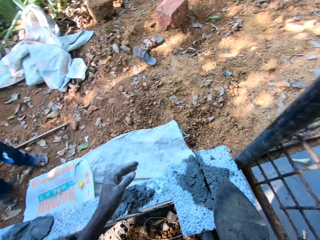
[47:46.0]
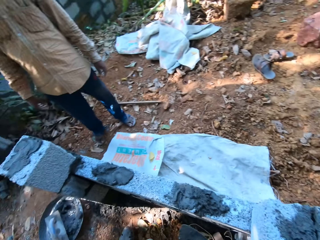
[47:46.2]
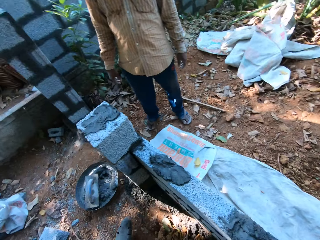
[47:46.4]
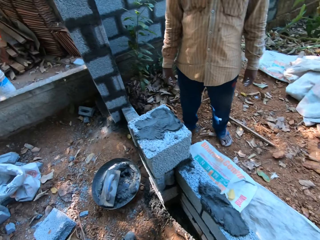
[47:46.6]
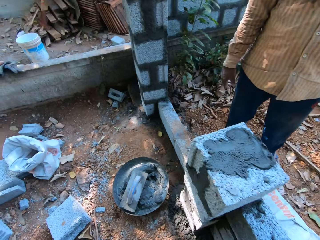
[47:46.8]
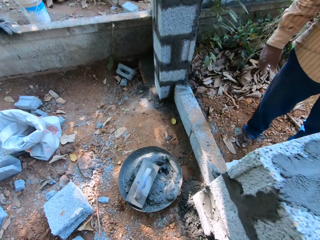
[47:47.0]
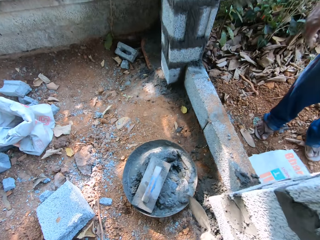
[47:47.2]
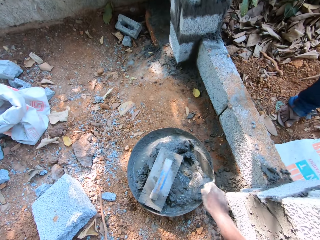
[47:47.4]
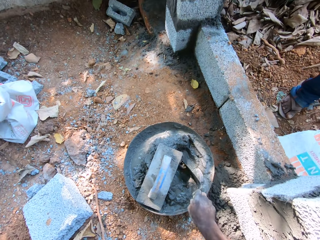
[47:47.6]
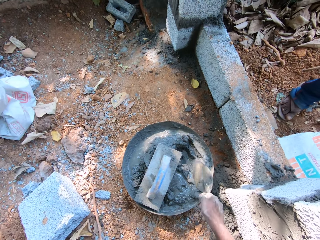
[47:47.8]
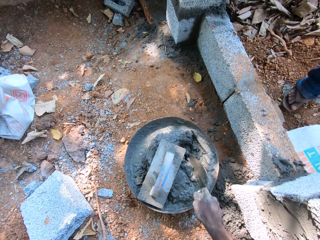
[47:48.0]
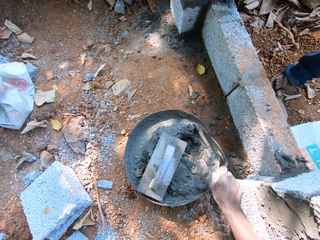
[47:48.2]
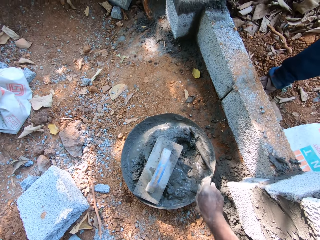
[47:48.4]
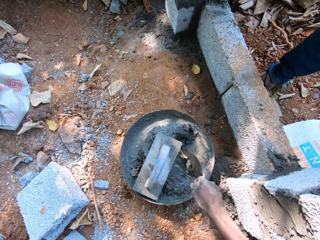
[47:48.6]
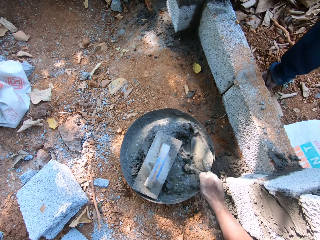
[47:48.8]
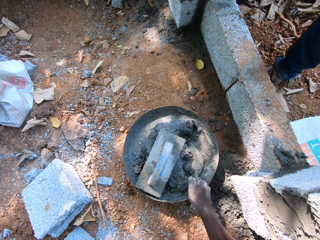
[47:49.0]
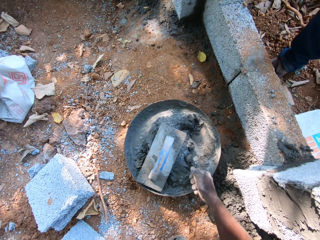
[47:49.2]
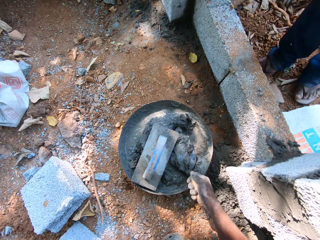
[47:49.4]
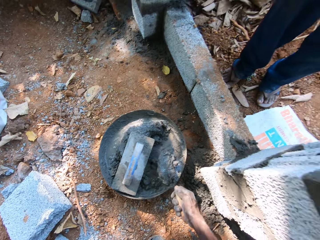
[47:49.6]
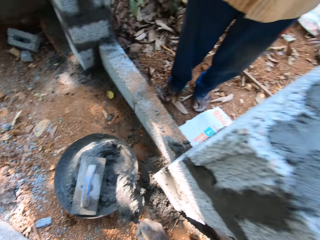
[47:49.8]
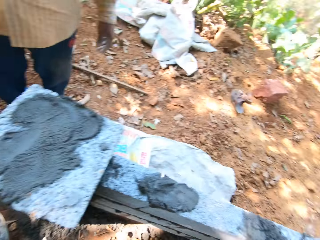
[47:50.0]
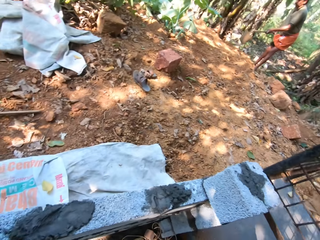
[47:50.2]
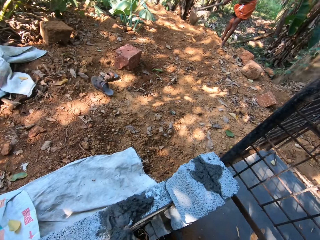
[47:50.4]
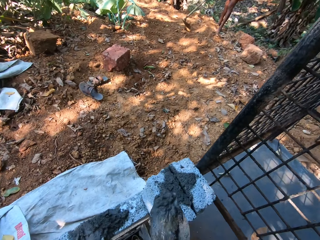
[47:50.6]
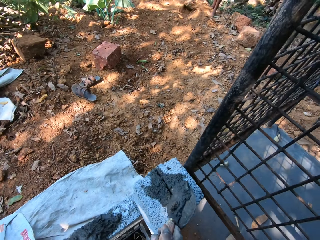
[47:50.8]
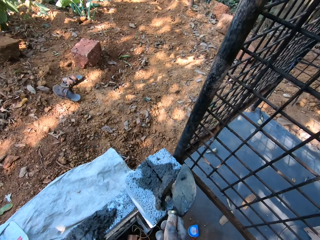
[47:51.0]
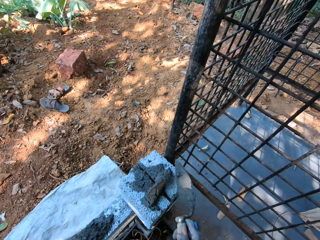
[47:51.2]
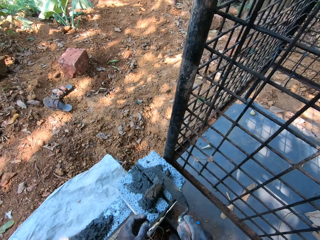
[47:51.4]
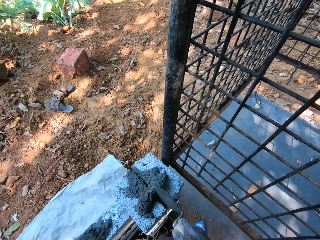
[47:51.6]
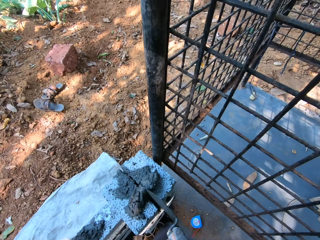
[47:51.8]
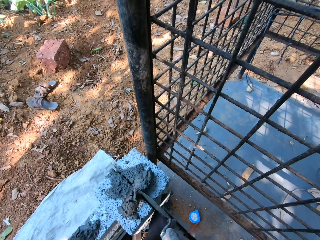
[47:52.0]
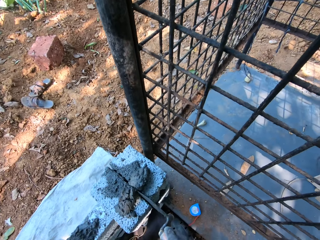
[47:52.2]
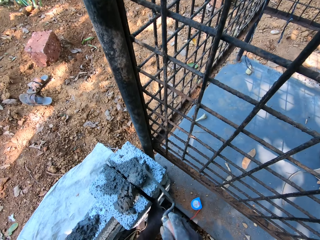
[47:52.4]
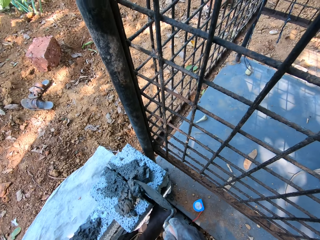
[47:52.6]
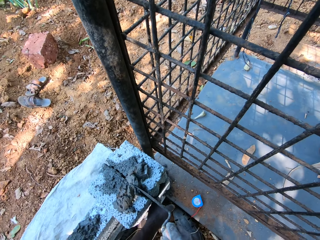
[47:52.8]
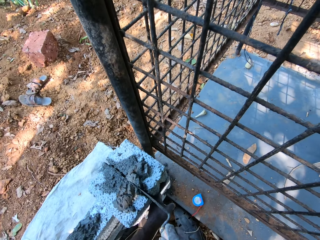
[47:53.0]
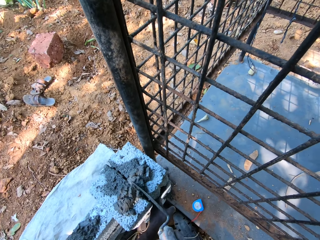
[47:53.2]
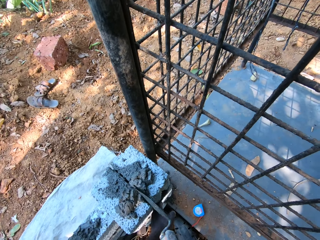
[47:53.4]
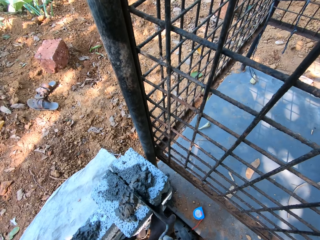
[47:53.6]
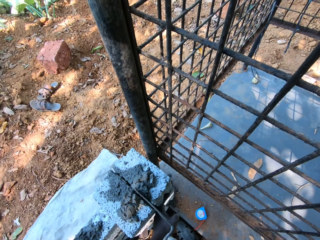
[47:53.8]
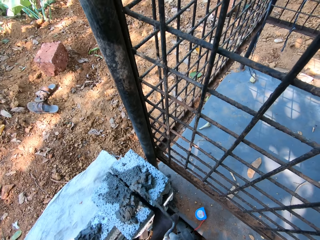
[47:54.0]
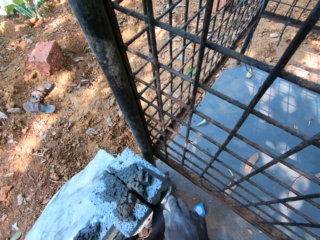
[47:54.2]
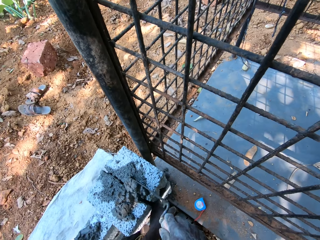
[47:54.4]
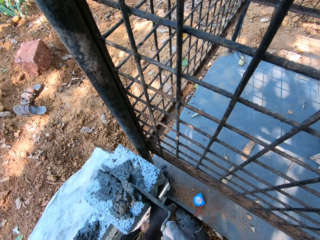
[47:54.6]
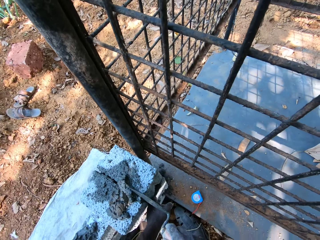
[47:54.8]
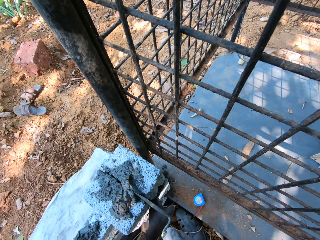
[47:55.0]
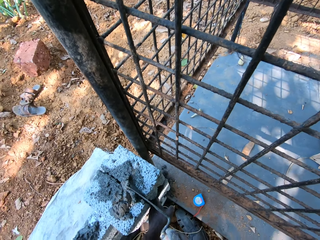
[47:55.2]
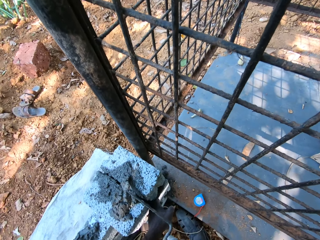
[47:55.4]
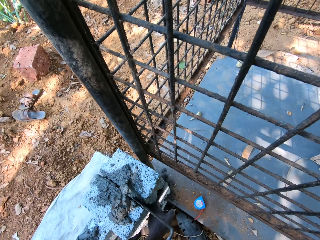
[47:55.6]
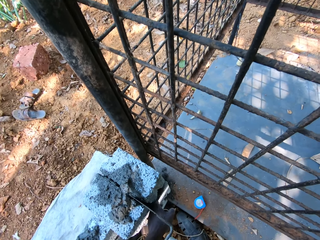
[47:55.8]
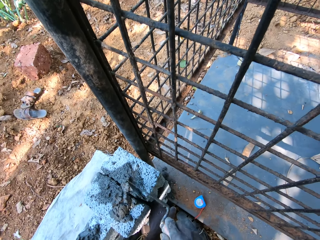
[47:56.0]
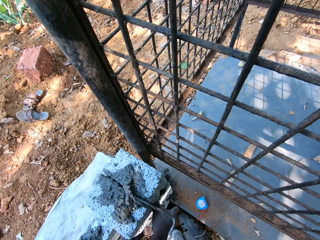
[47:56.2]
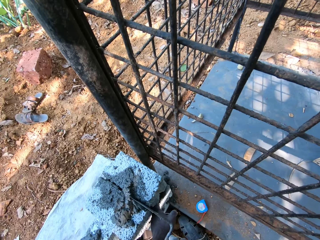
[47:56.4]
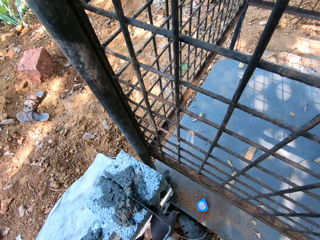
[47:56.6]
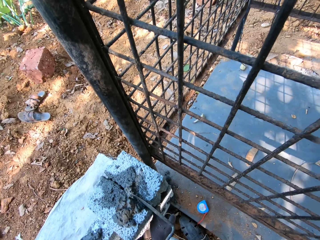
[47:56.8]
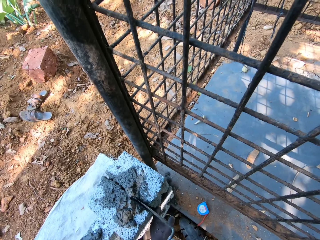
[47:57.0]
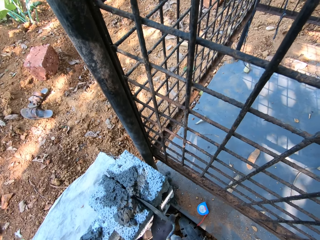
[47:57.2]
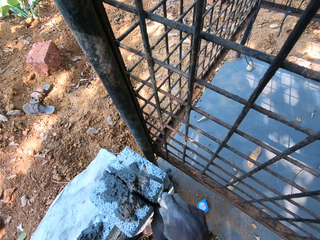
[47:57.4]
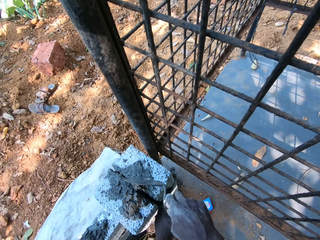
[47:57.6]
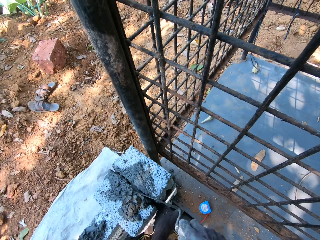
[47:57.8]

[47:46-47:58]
The camera wearer walks. He mixes the concrete on the tray on the ground with the hand trowel in his right hand. He packs the concrete from the tray on the ground with the hand trowel in his right hand. He drops the concrete in the hand trowel on the concrete block on the wall with his right hand. He fills the concrete on the concrete block in the wall with the hand trowel in his right hand.

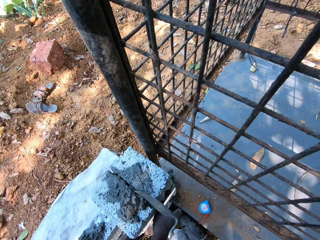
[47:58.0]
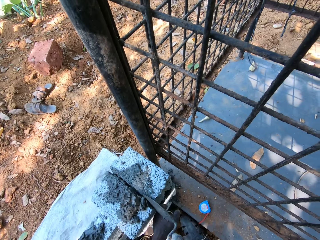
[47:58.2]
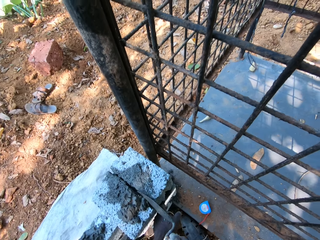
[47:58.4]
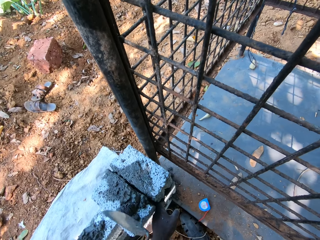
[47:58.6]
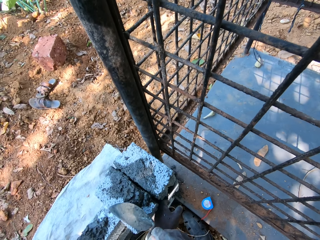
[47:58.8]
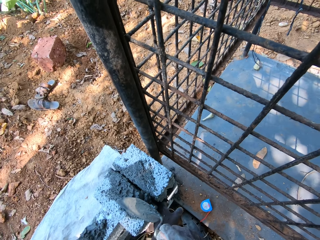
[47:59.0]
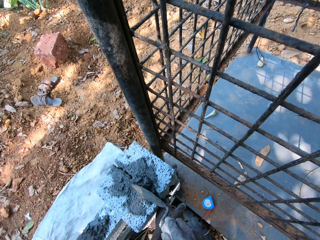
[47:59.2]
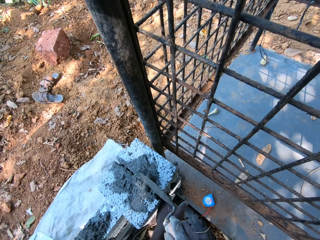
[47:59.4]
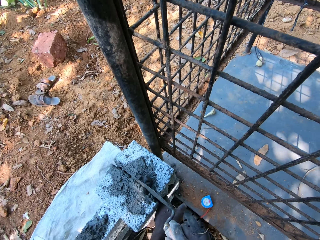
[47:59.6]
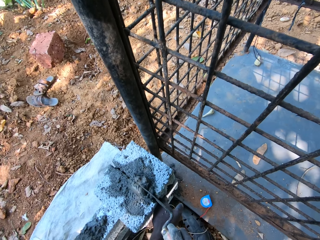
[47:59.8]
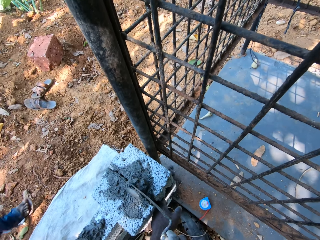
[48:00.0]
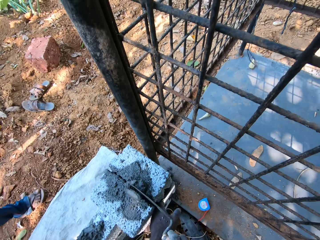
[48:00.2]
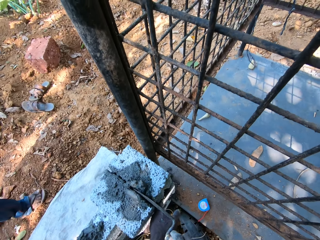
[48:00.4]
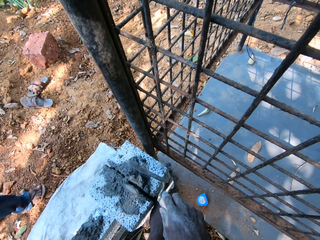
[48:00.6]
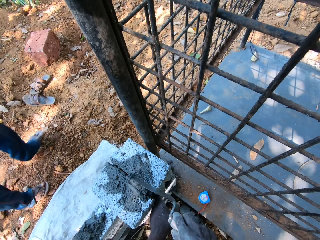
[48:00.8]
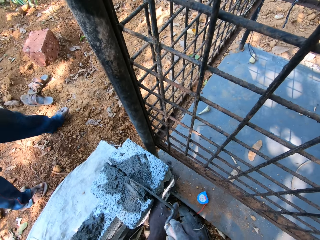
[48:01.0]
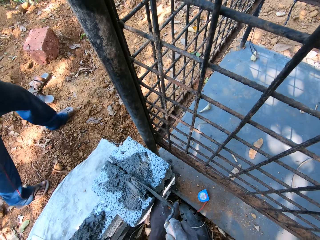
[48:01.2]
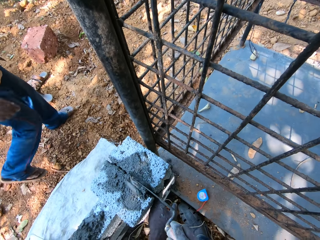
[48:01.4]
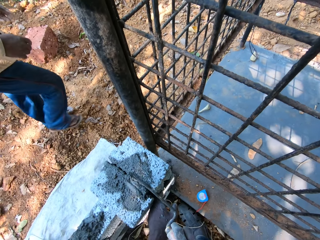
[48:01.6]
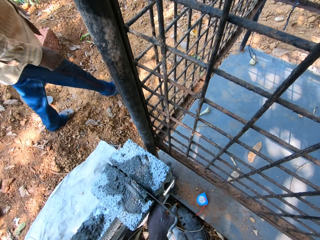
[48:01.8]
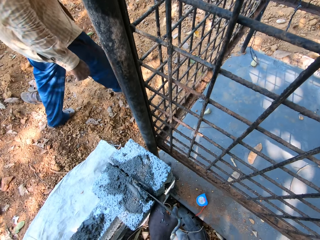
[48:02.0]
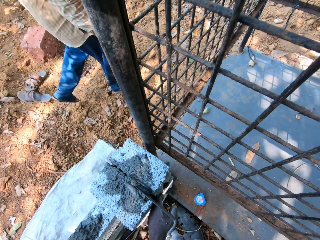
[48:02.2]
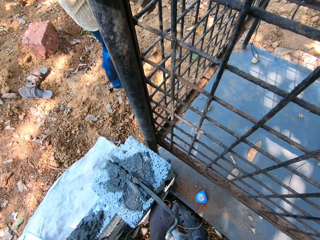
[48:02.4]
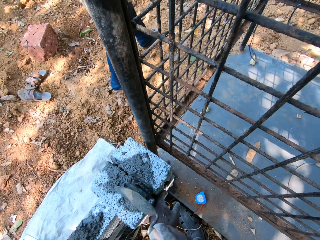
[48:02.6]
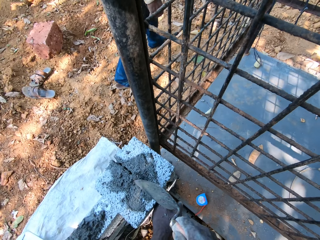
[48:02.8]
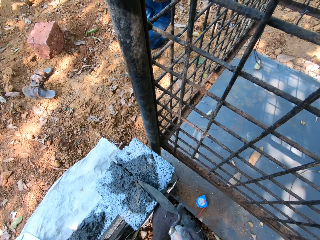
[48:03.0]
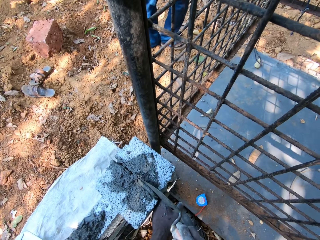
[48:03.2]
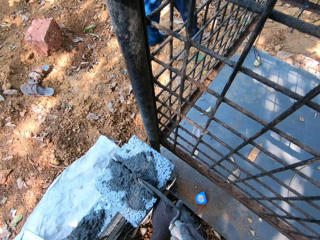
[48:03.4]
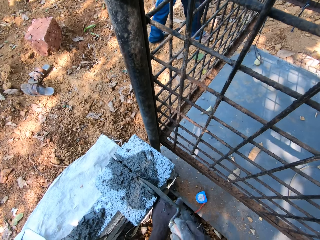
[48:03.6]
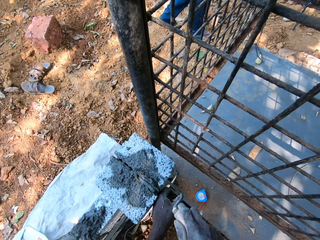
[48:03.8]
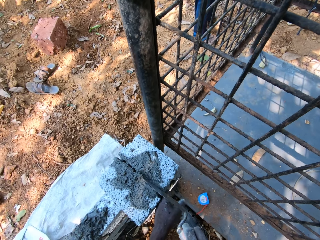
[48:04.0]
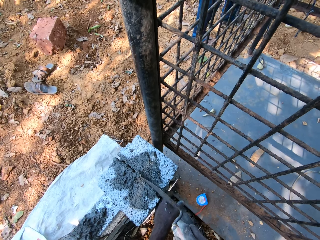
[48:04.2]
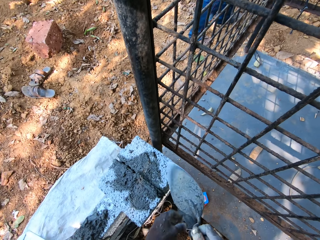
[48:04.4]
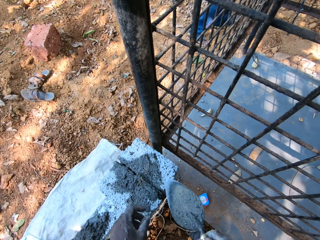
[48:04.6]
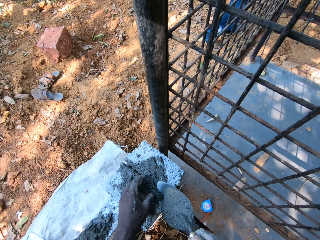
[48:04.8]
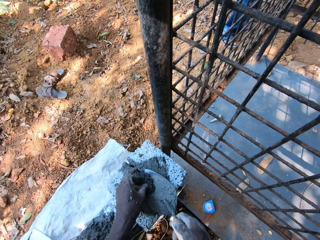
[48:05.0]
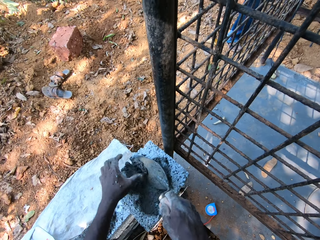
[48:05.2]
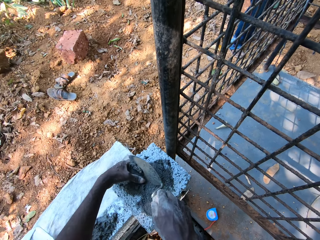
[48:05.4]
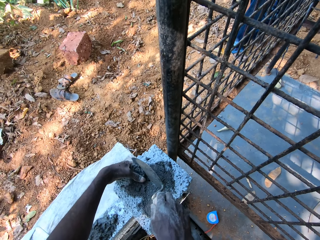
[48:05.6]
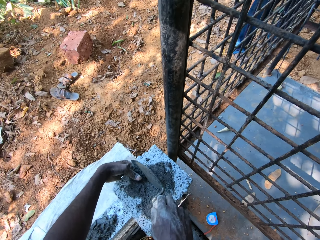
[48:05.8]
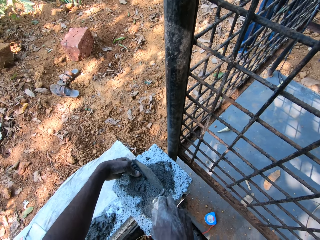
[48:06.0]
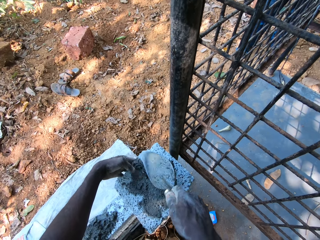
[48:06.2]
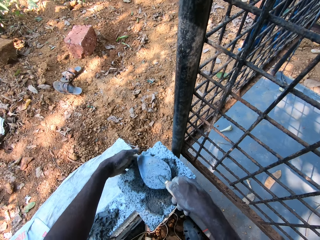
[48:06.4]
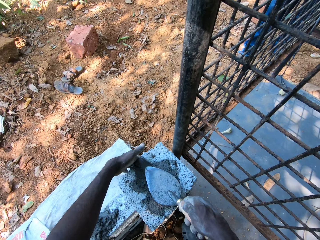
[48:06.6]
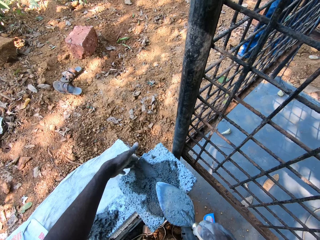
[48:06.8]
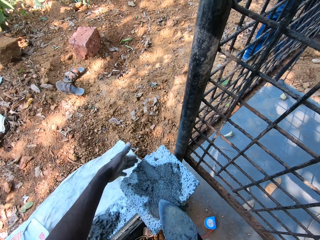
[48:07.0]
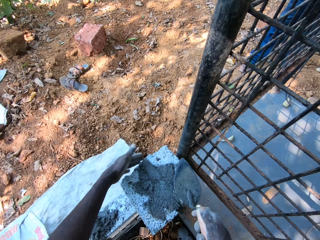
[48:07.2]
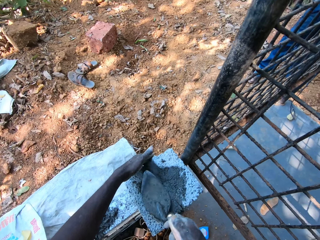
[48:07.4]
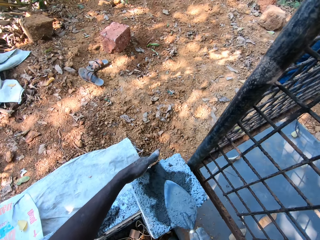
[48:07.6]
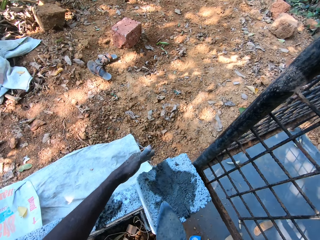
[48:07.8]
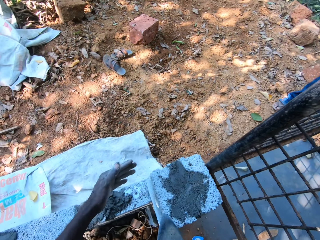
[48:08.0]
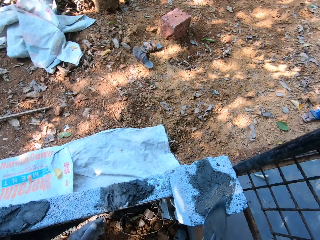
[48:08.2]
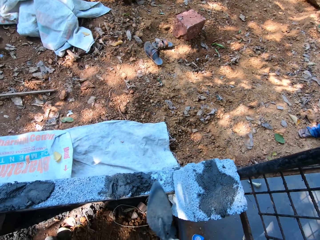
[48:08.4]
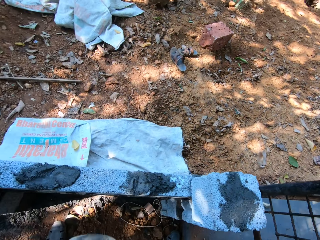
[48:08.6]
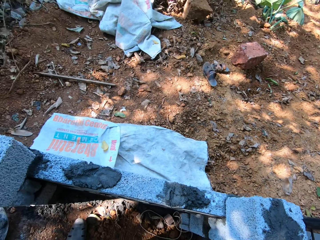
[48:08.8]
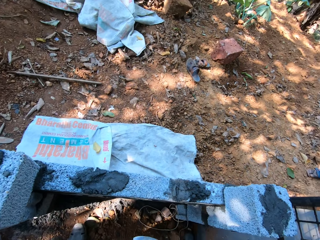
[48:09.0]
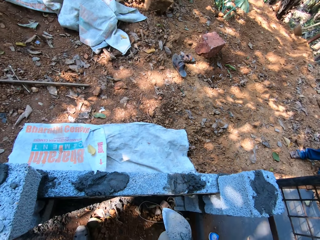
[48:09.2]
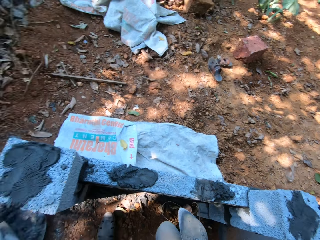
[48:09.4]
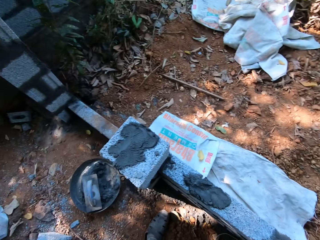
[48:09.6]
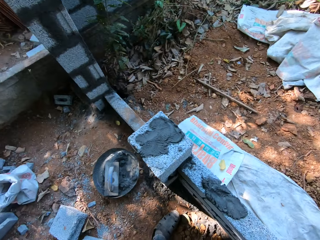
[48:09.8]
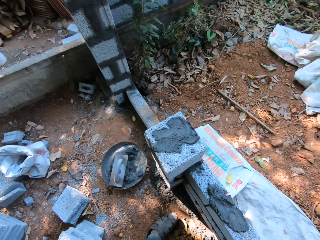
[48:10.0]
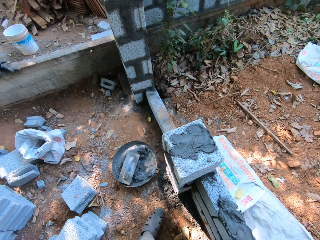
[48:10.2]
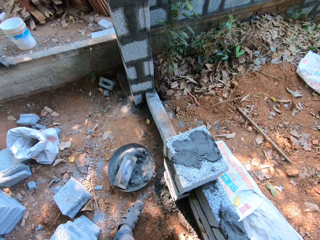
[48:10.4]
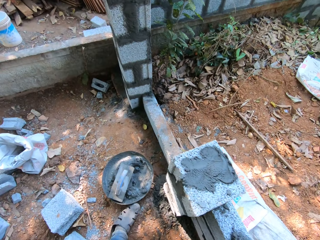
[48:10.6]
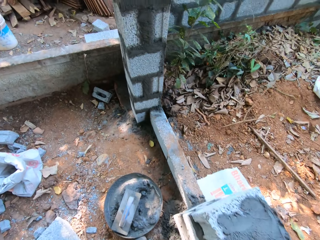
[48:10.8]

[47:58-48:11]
The camera wearer levels the concrete on the concrete block in the wall with the hand trowel in his right hand. He walks.
